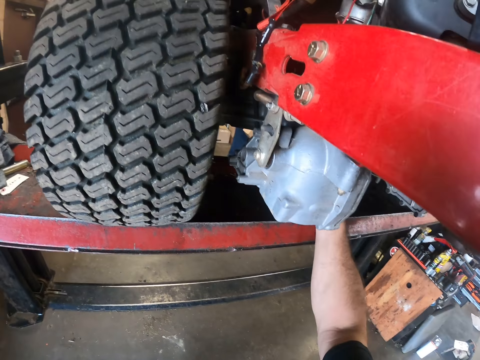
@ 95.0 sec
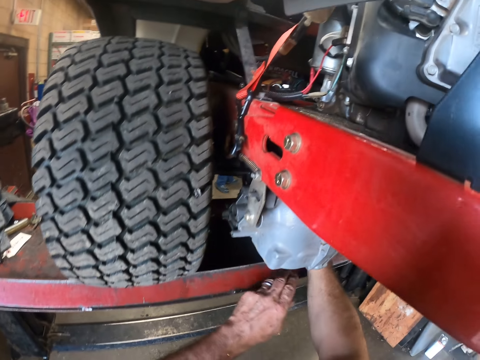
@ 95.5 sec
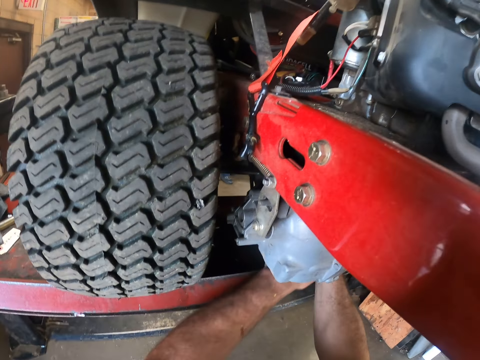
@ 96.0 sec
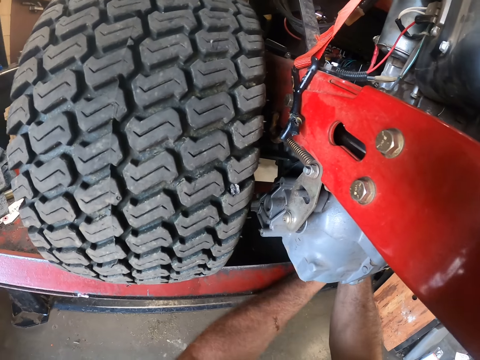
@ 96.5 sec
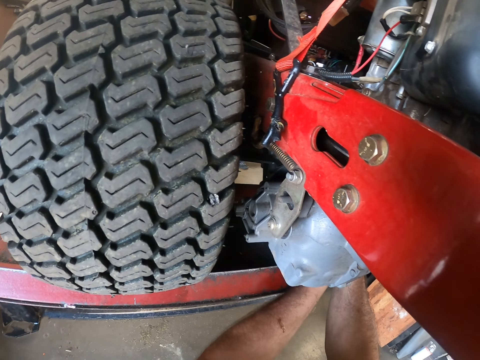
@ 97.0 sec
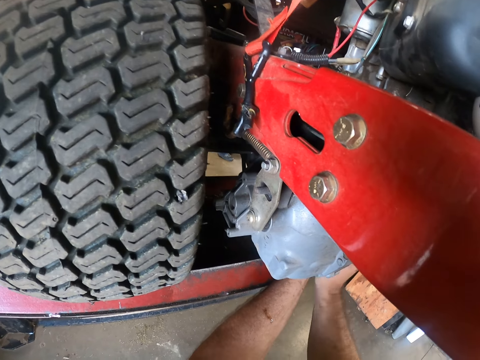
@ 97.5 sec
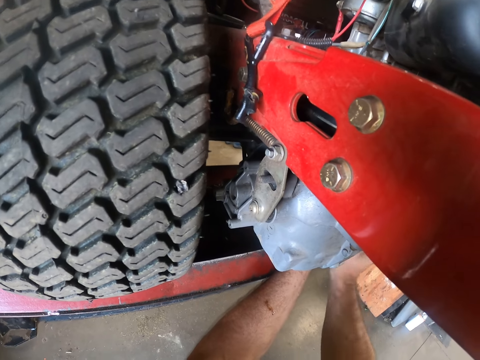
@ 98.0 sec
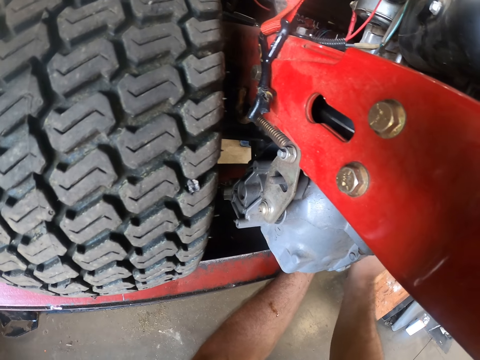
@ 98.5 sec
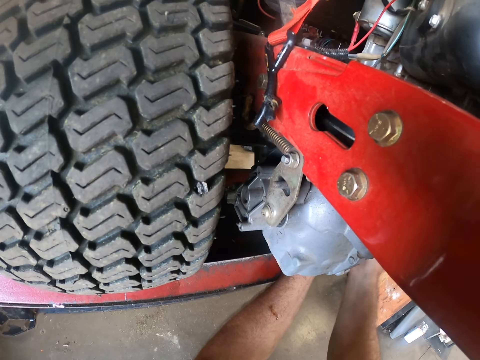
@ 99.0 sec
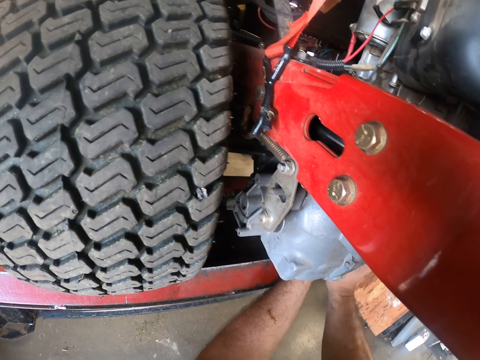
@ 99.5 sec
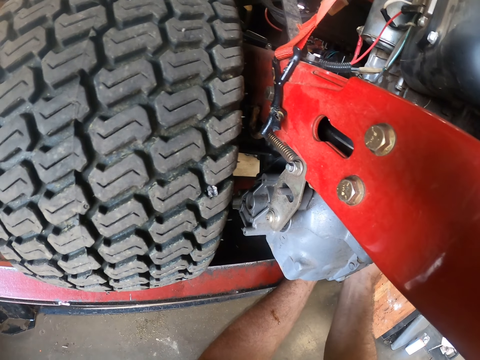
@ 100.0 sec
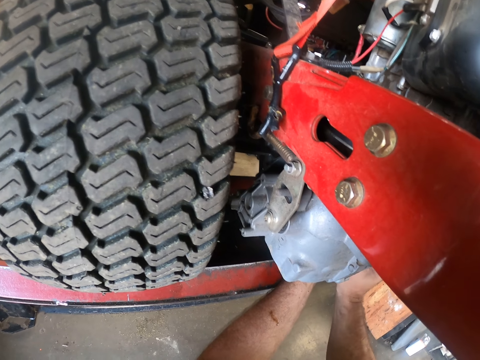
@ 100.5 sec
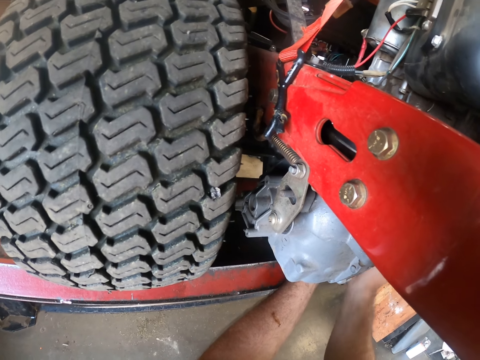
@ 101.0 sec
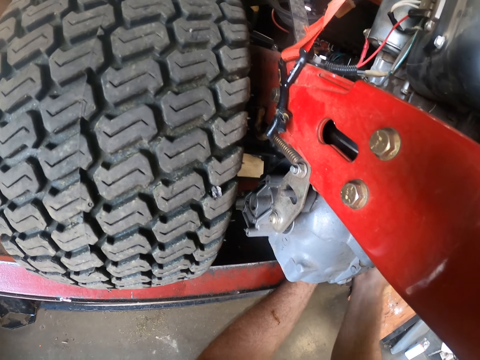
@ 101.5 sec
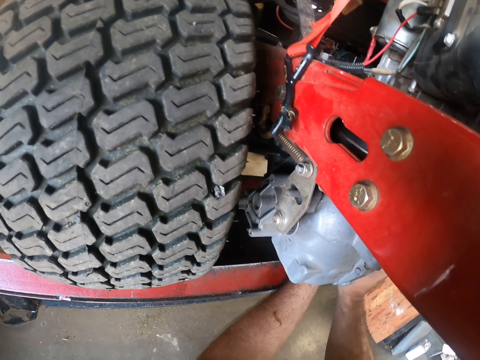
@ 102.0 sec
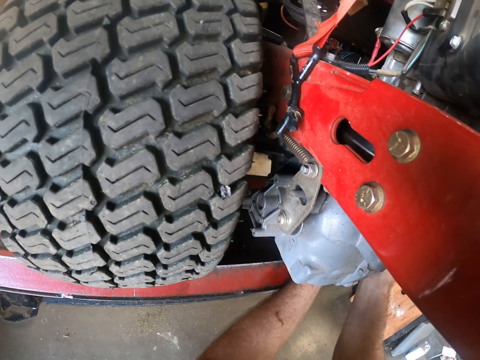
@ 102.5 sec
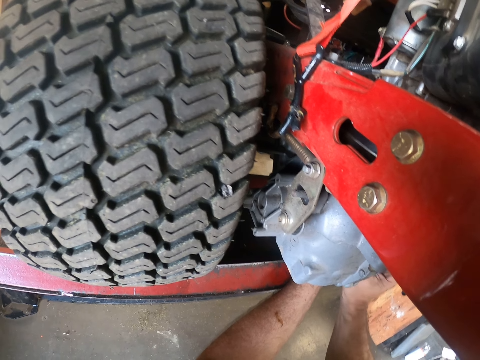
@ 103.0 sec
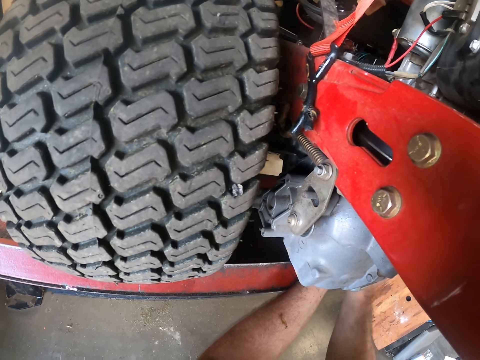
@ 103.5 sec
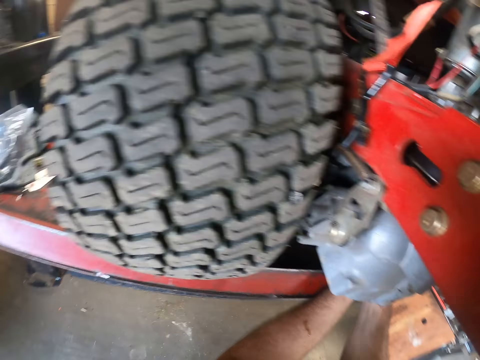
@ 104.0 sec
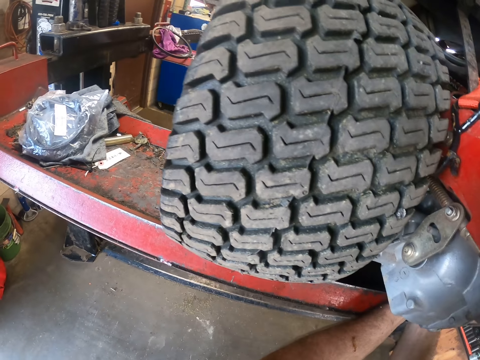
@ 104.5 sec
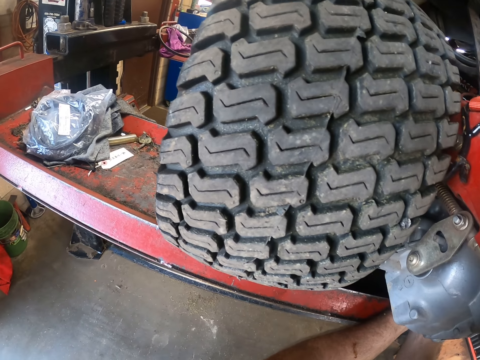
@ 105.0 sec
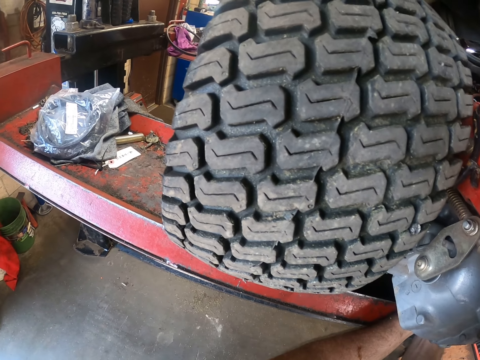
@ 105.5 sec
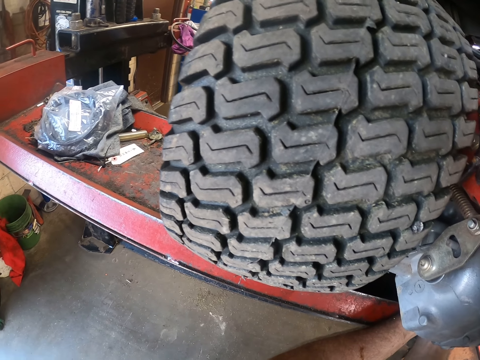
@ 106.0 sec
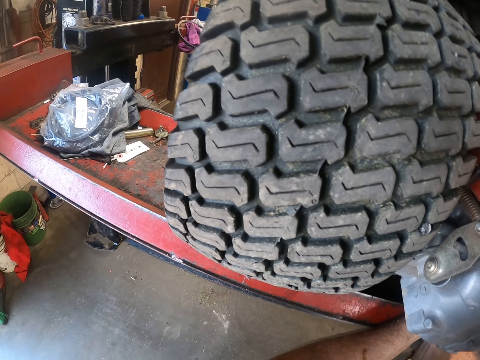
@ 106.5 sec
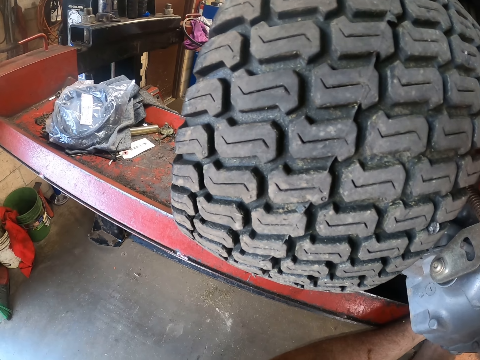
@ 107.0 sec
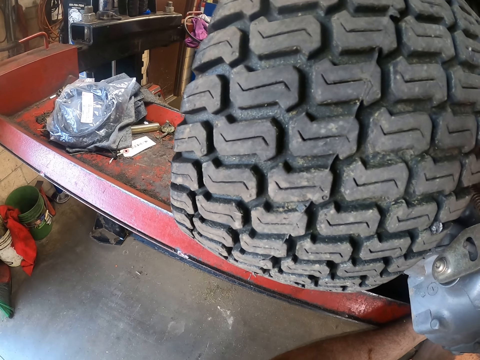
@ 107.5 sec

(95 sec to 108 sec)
The camera wearer fixes something on the car.

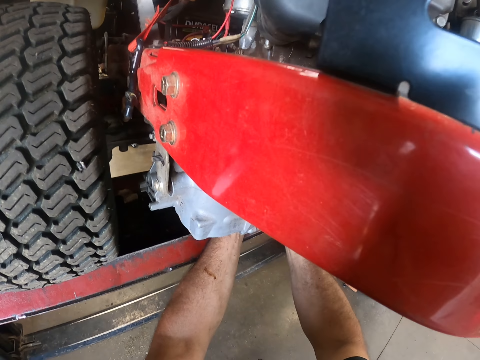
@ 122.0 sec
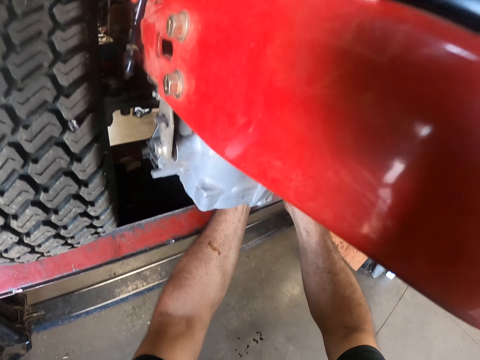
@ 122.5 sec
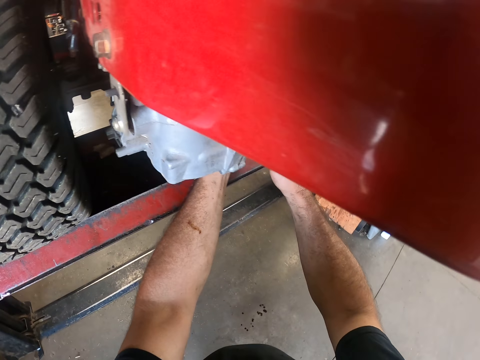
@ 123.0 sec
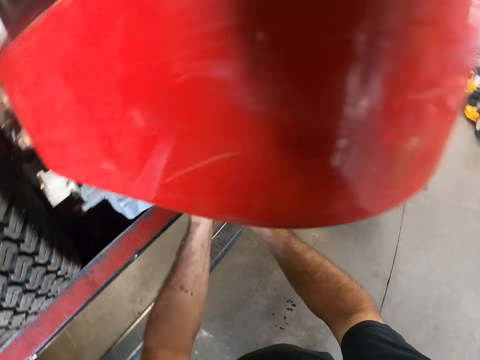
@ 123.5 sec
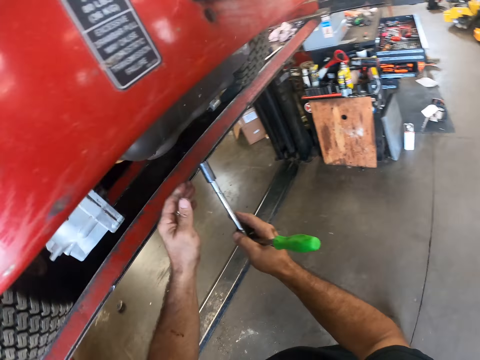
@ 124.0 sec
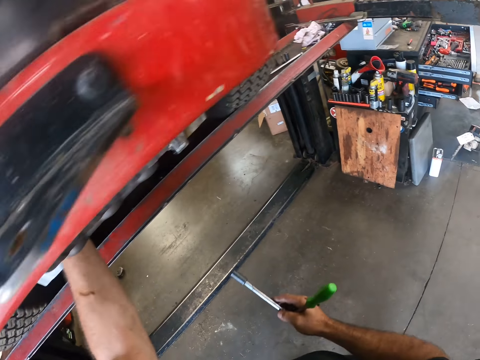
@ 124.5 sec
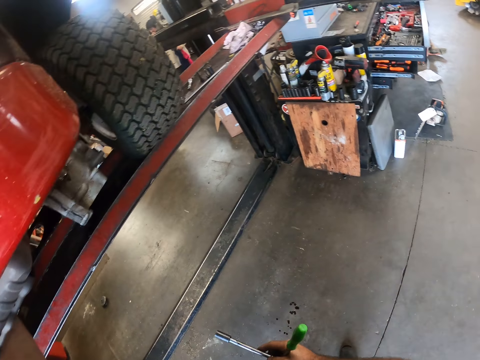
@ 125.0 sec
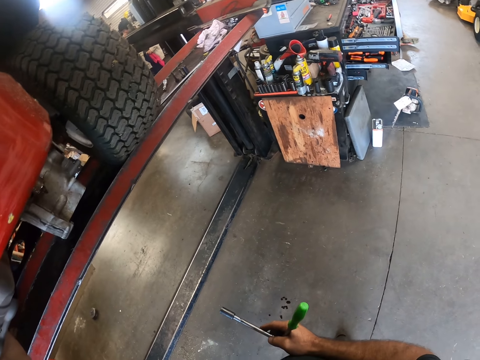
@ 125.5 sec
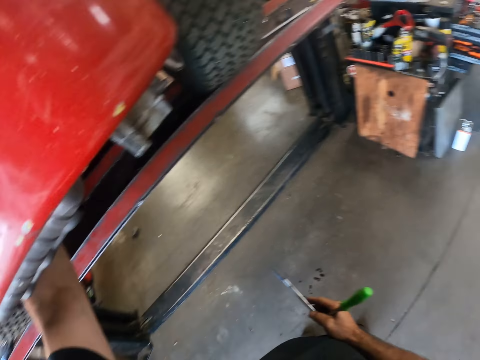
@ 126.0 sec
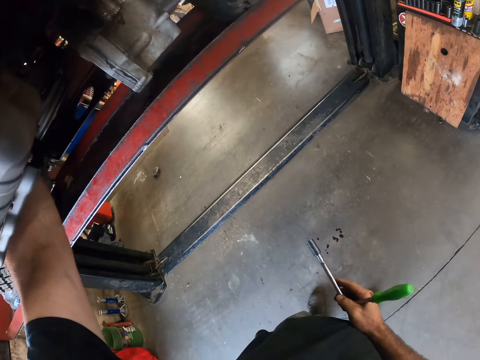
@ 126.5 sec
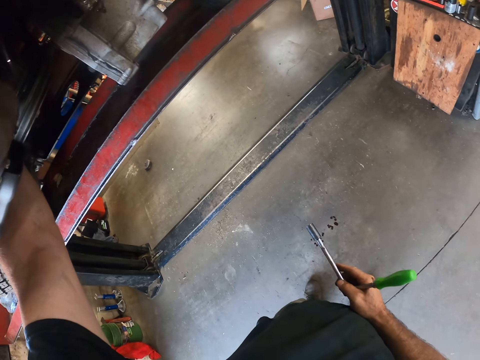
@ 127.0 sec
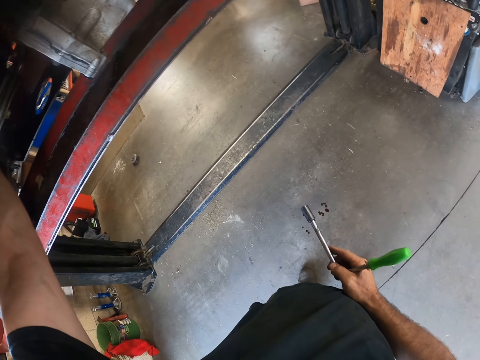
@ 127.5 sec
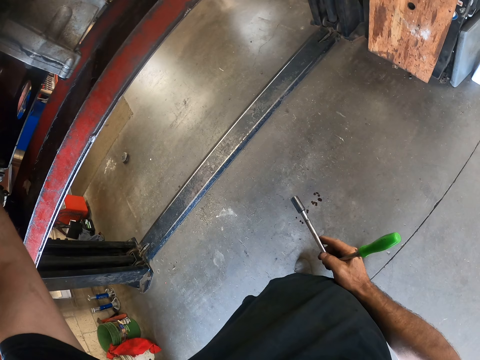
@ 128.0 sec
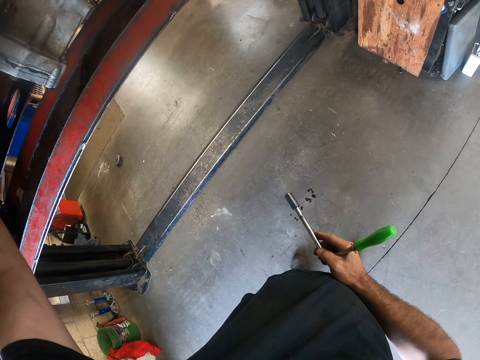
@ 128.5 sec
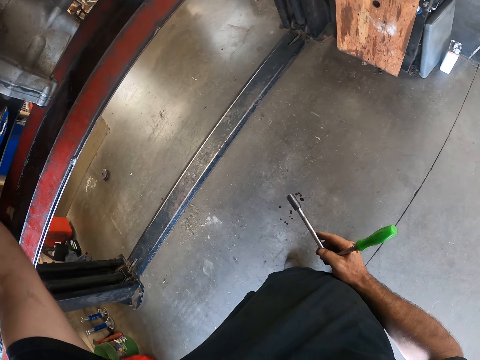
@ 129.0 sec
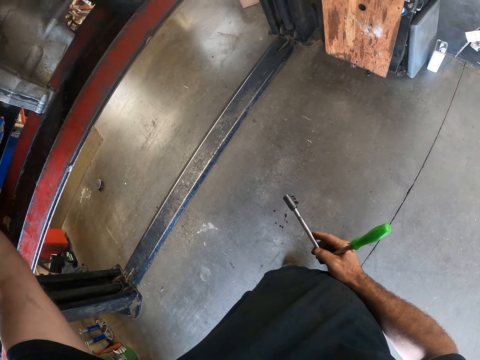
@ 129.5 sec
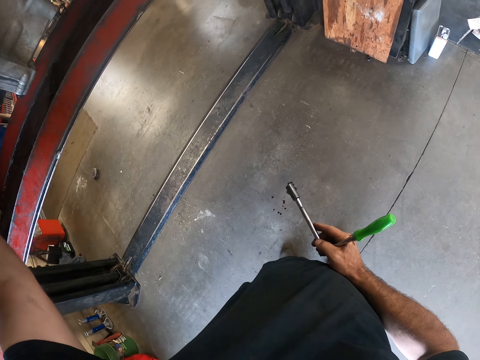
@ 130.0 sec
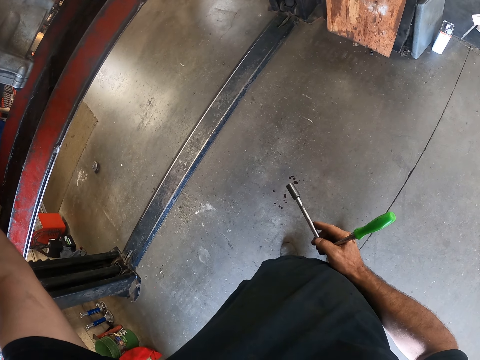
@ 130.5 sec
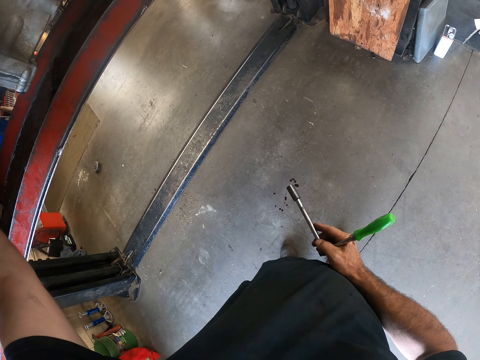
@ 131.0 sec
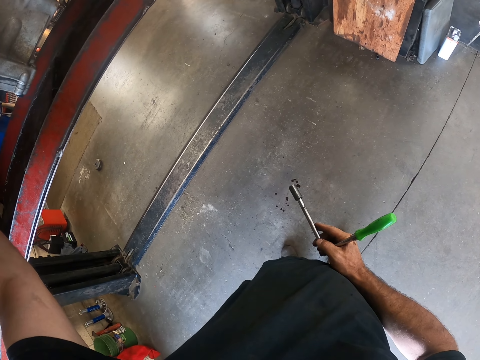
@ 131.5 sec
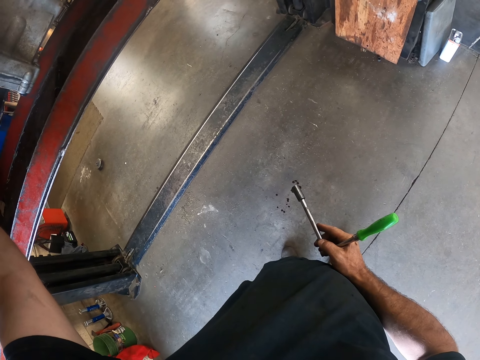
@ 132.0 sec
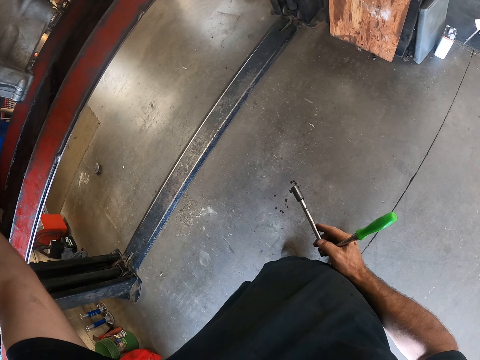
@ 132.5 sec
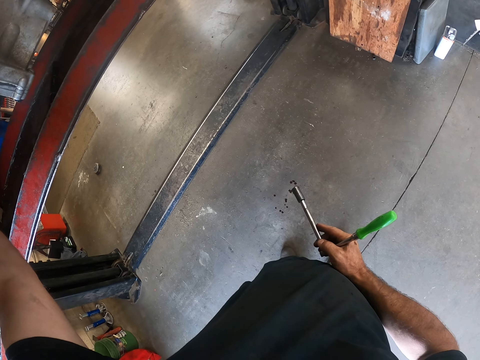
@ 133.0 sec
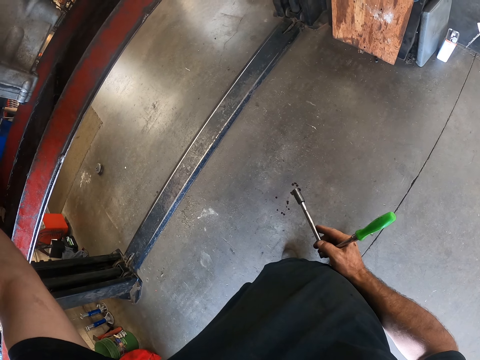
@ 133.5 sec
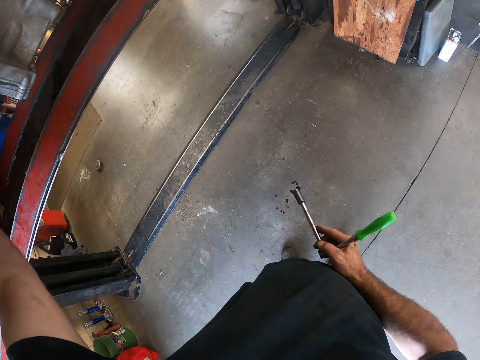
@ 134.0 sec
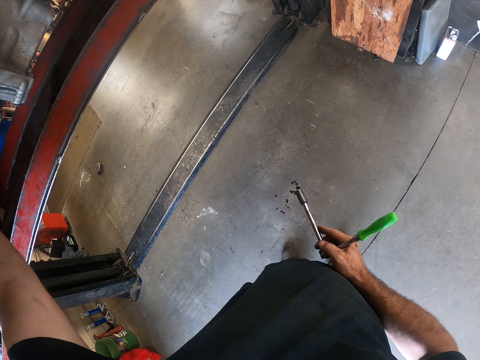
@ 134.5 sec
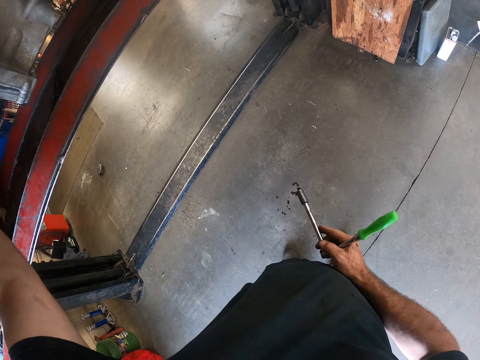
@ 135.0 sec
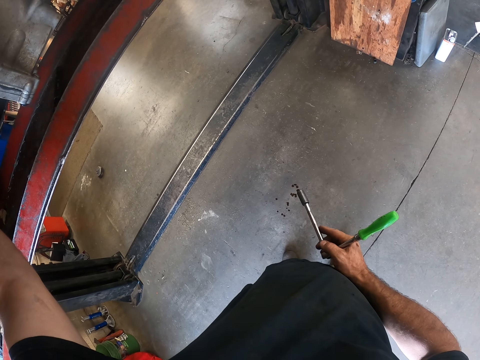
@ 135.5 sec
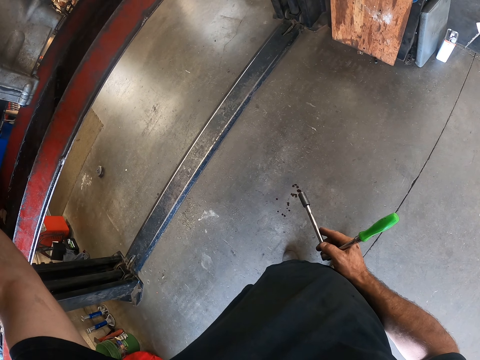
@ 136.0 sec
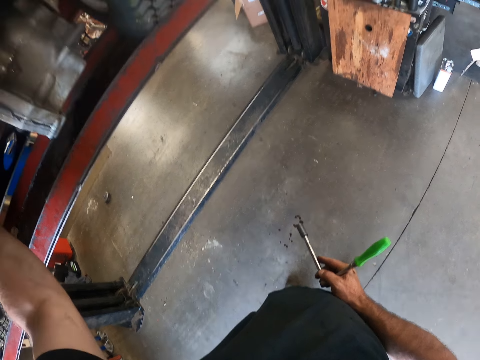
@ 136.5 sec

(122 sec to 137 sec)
The camera wearer removes the tap spanner-screwdriver from the lawn mower. He unscrews the bolt with his left hand. He touches the car.
